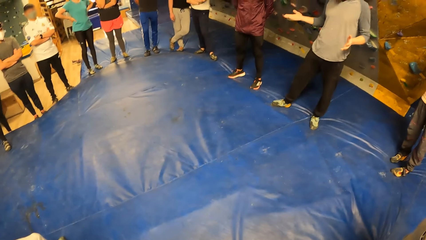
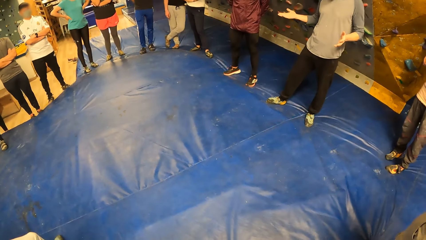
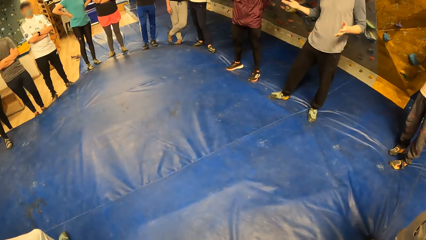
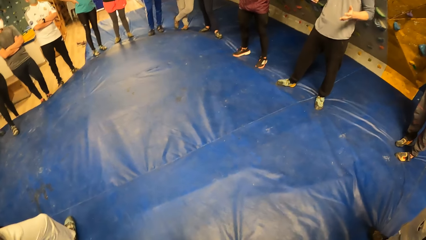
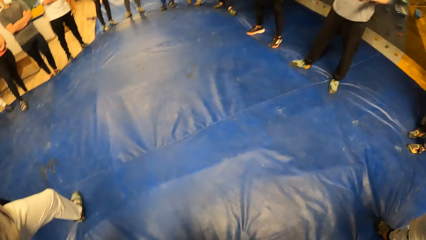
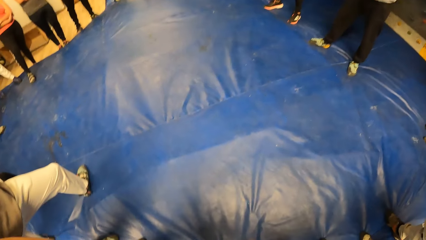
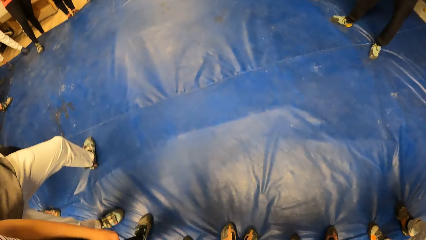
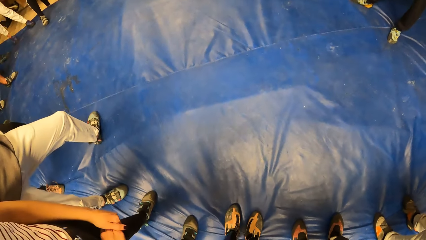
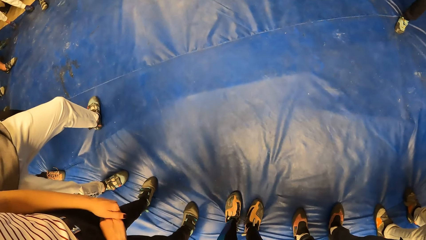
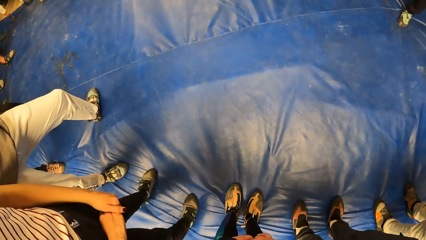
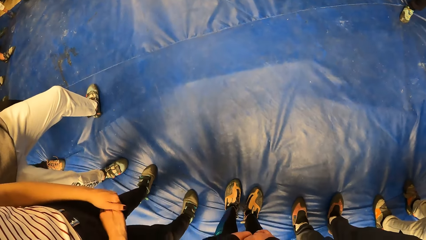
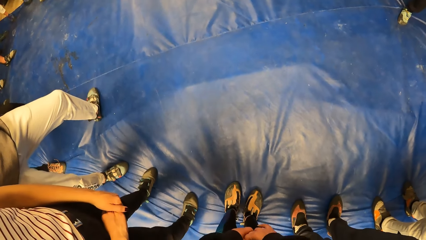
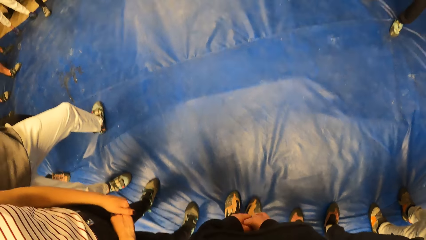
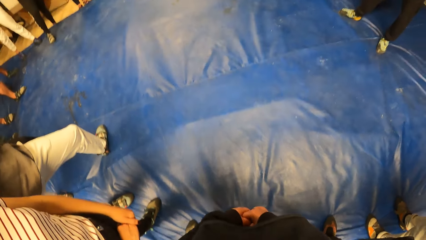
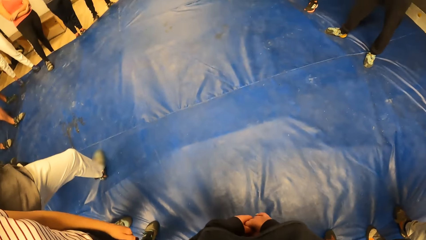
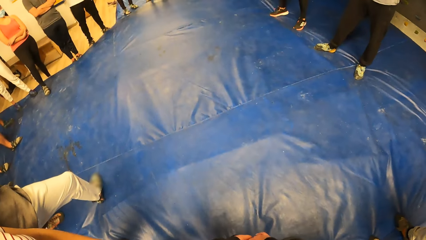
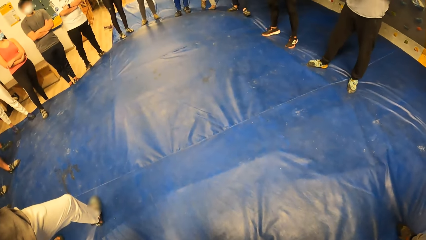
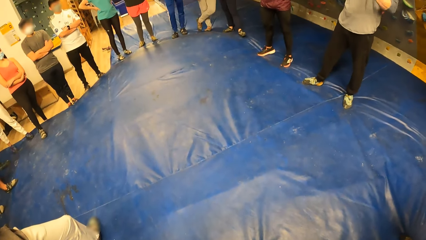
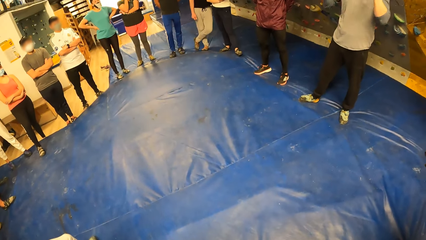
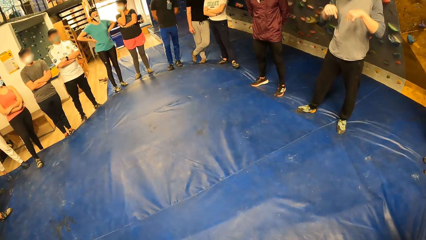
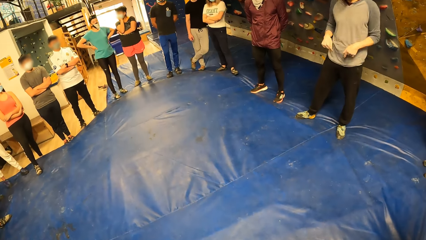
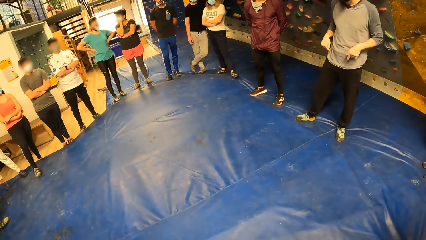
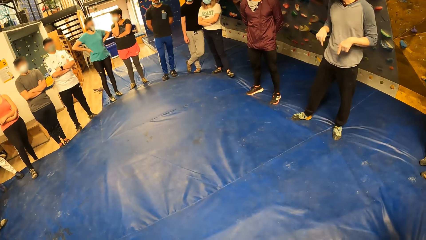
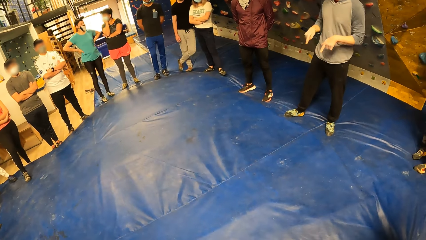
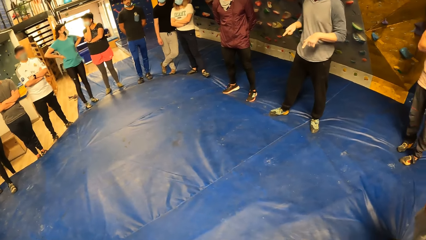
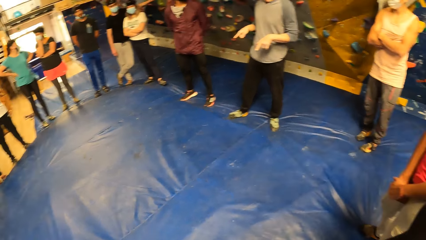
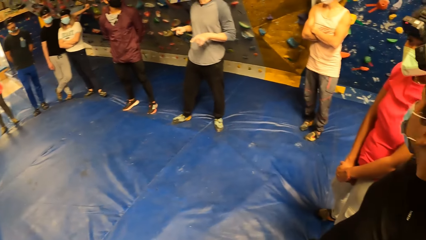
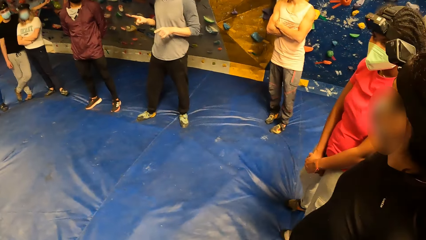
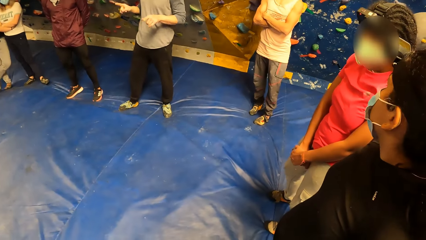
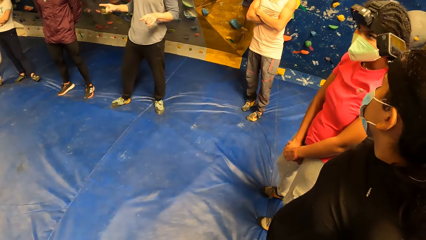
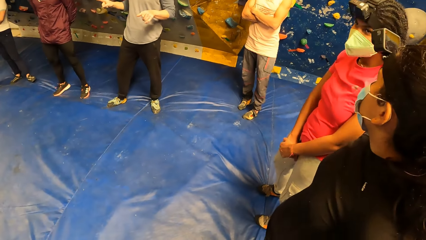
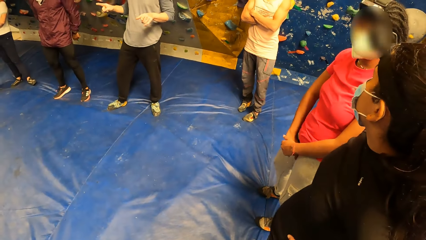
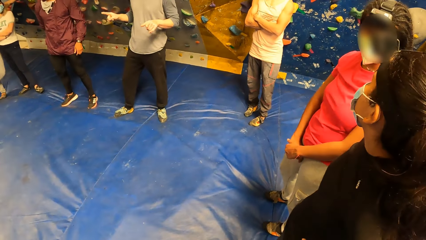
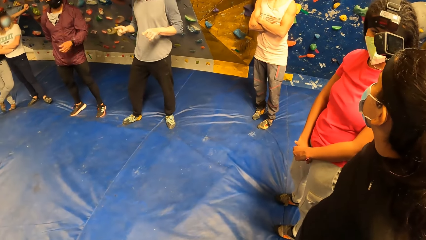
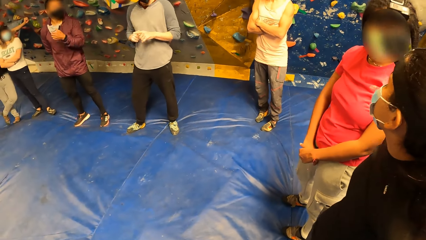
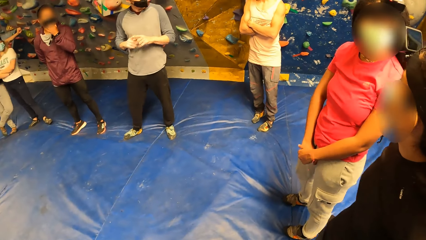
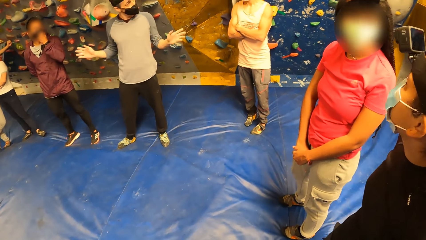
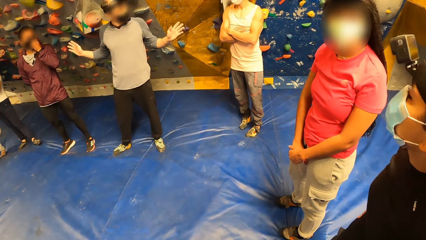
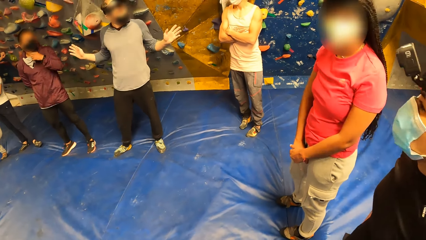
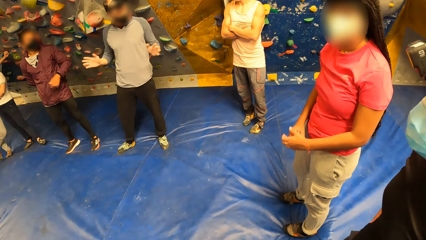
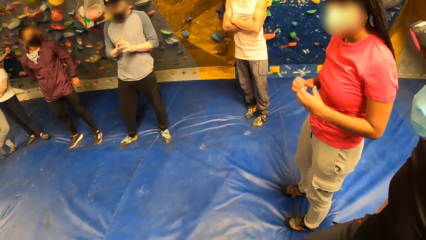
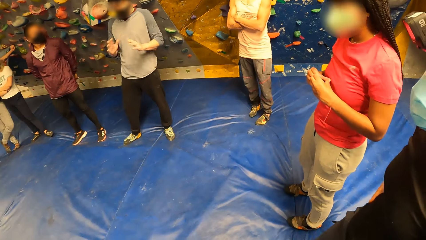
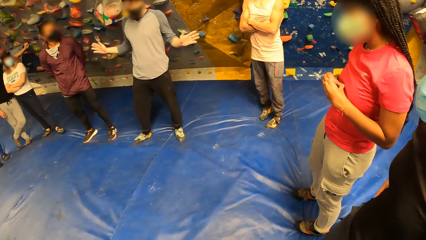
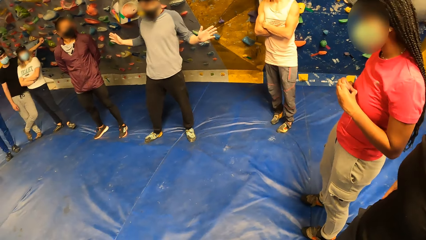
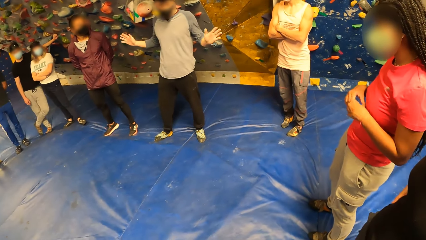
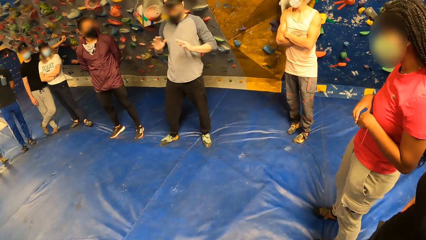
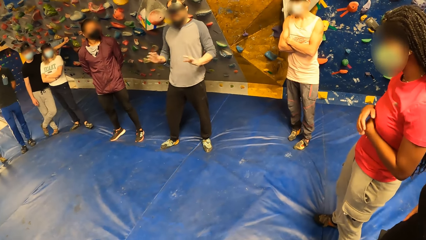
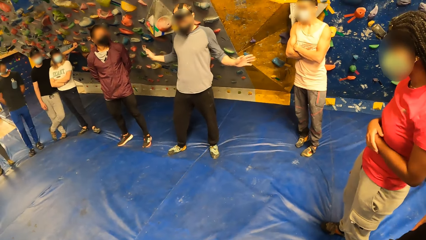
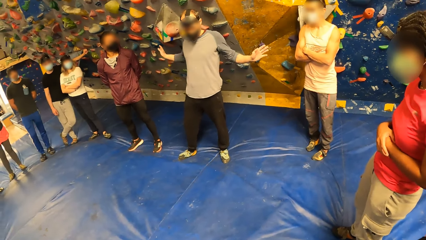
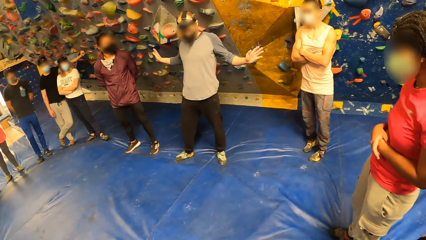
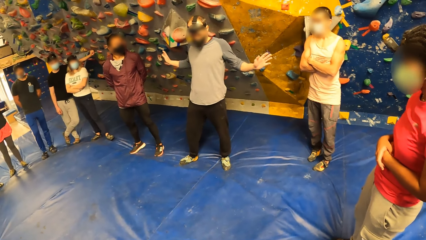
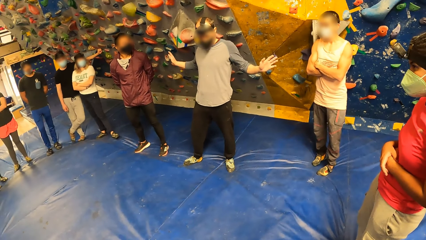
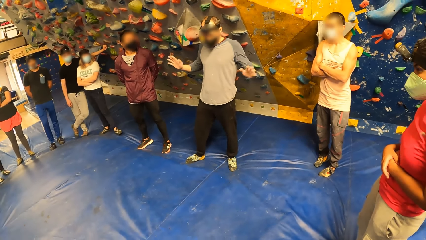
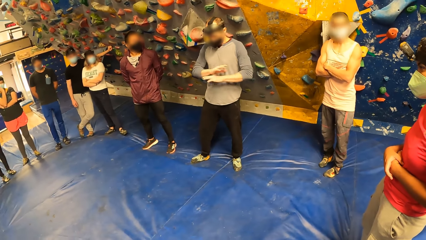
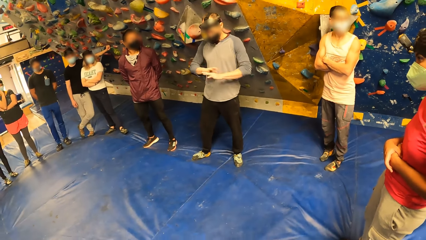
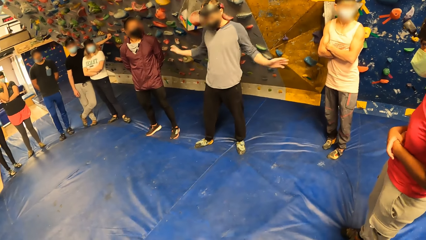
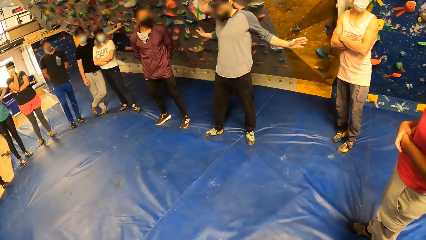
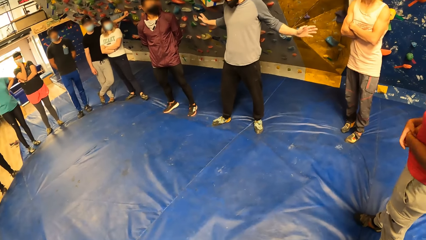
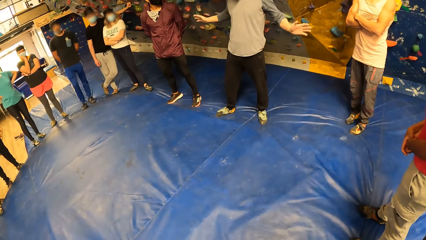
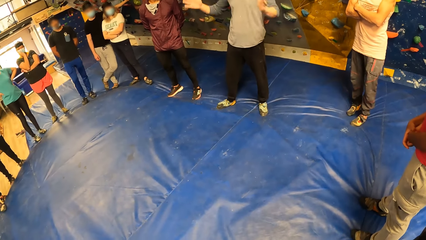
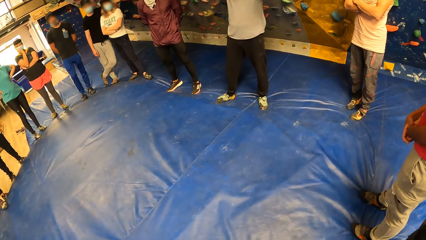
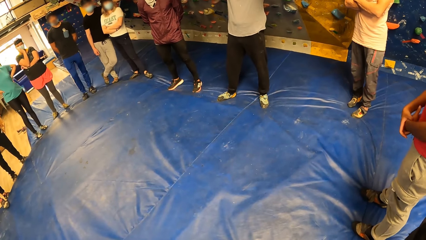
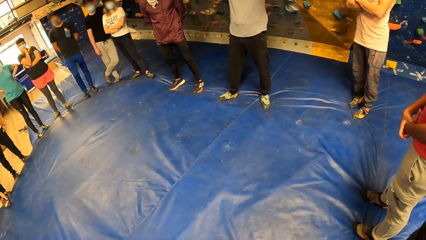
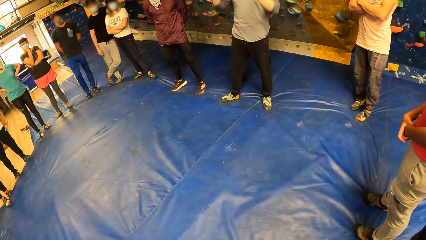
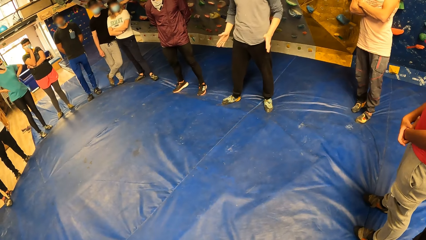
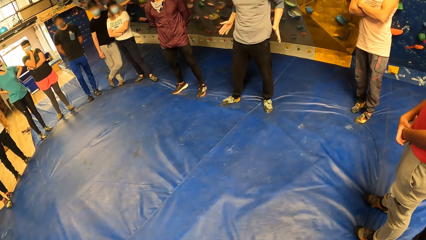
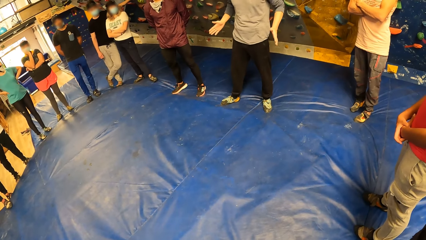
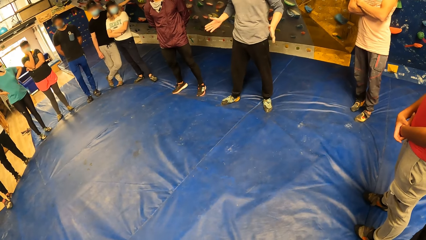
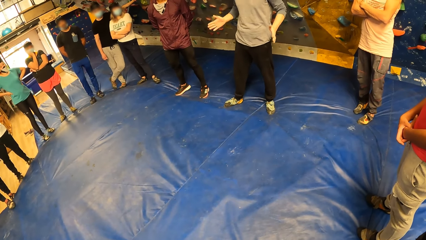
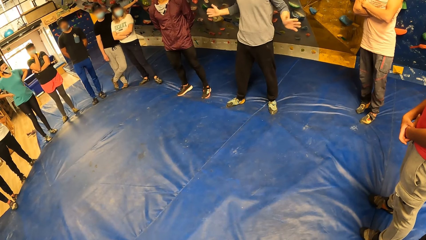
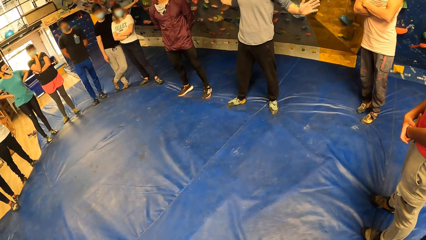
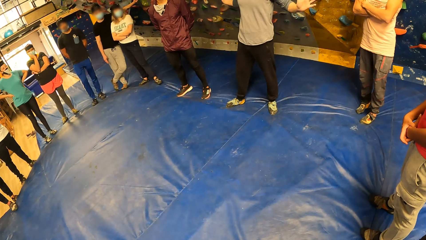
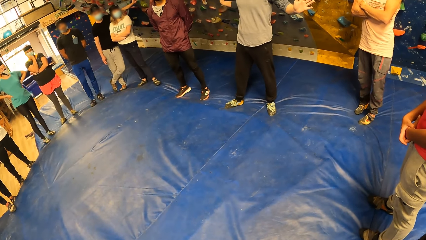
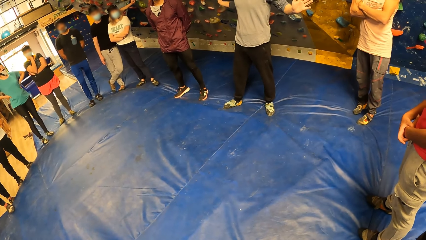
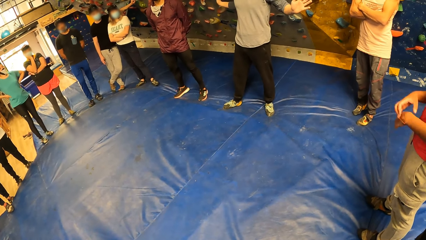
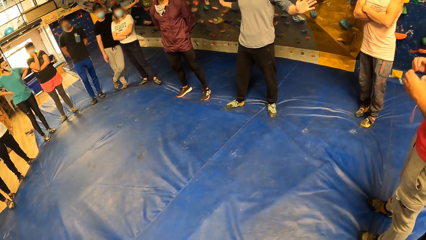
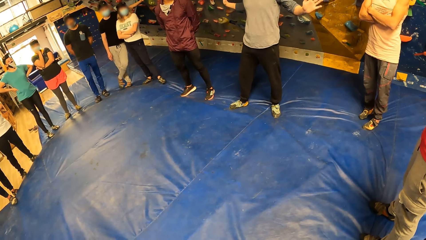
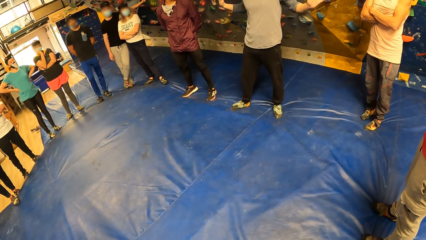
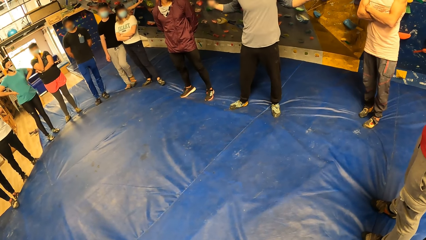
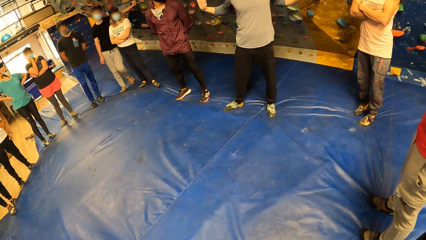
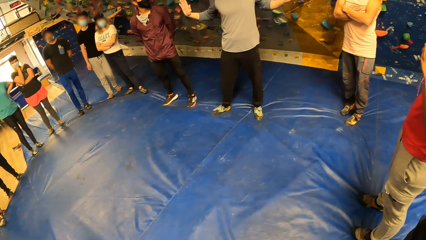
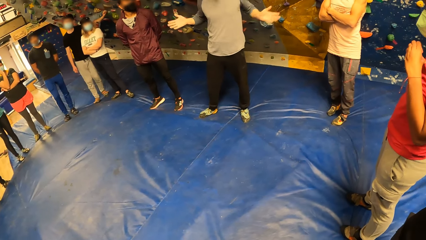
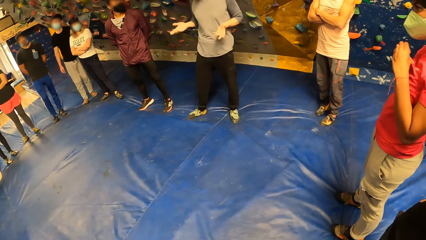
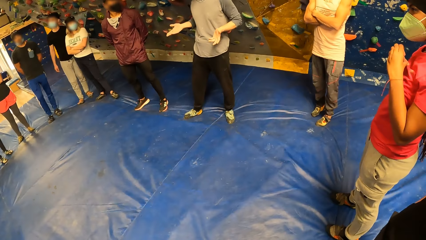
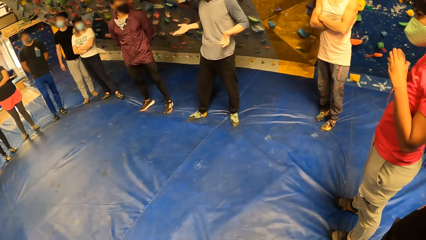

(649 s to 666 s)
The camera wearer stares at the floor. A lady interacts with another lady. The camera wearer stares at a man. Another man touches the face with the right hand.
